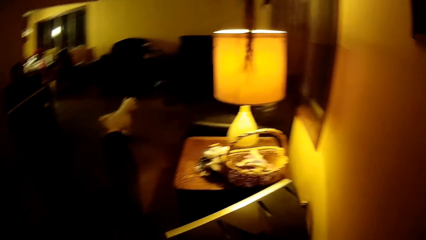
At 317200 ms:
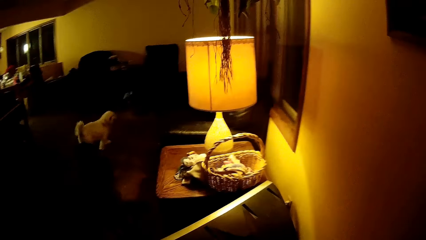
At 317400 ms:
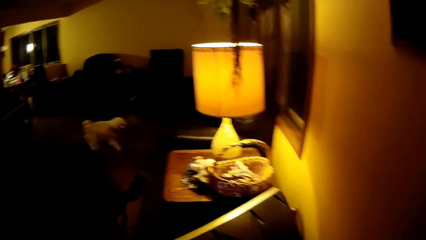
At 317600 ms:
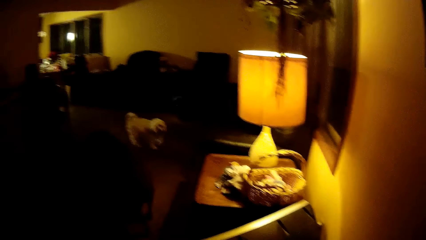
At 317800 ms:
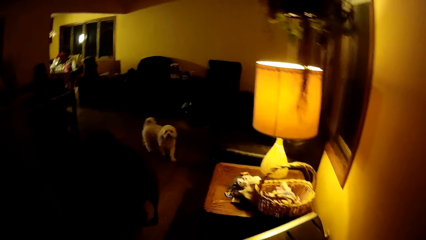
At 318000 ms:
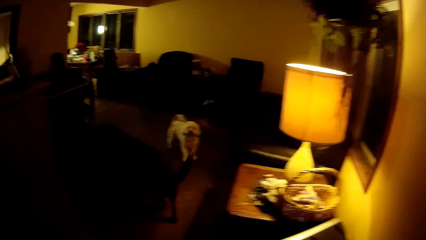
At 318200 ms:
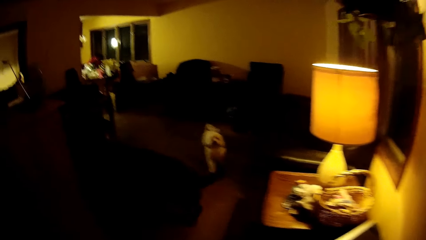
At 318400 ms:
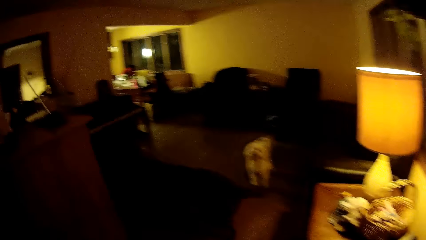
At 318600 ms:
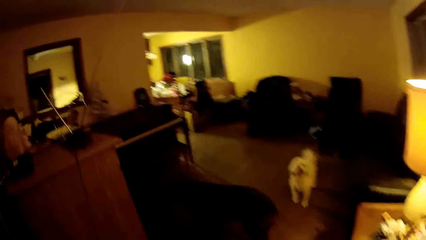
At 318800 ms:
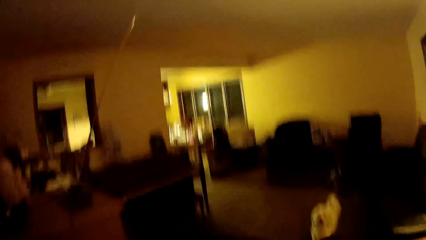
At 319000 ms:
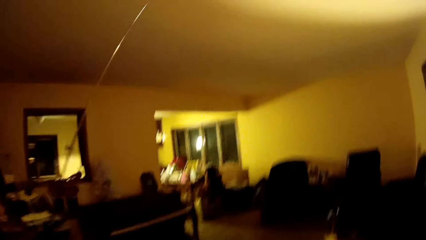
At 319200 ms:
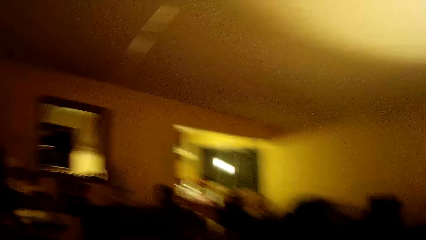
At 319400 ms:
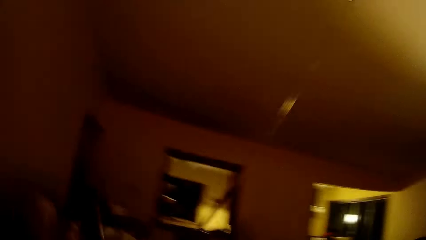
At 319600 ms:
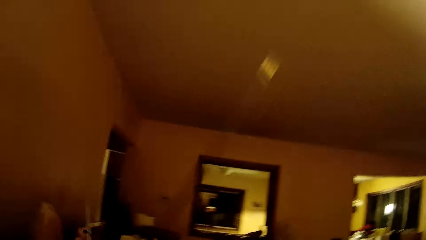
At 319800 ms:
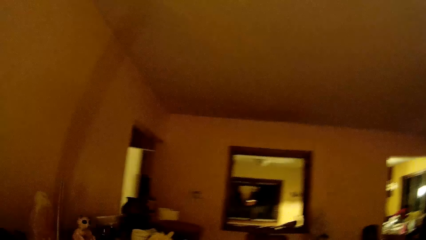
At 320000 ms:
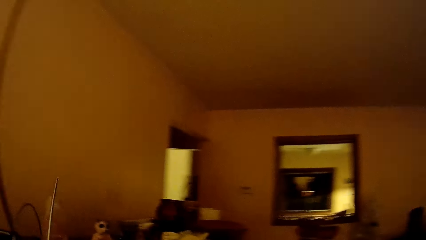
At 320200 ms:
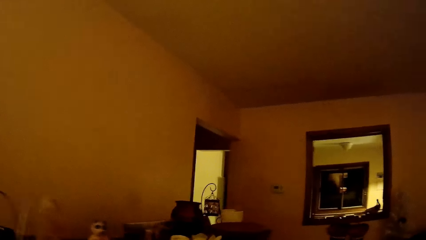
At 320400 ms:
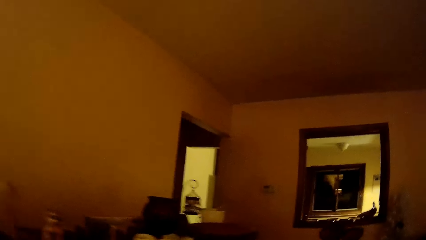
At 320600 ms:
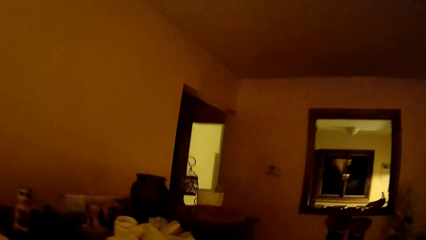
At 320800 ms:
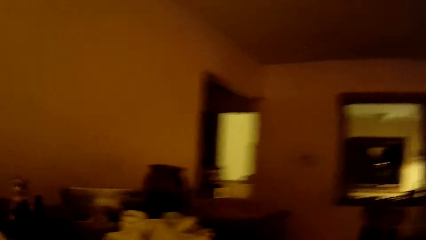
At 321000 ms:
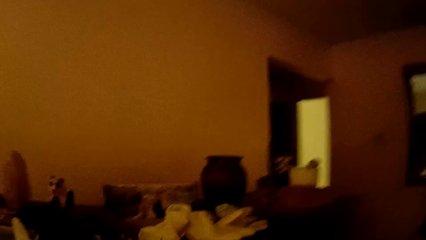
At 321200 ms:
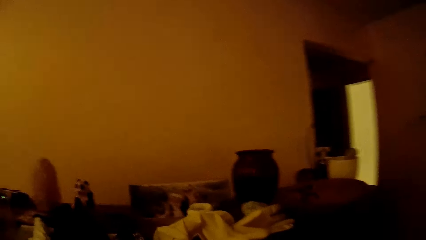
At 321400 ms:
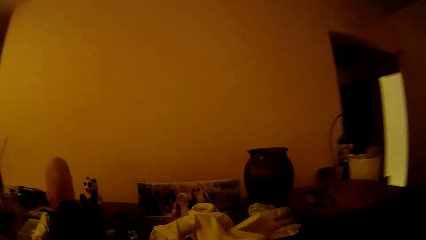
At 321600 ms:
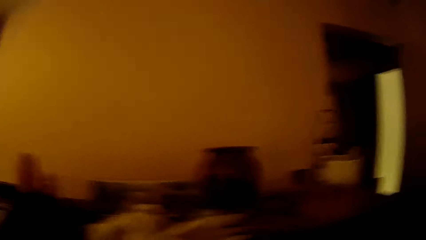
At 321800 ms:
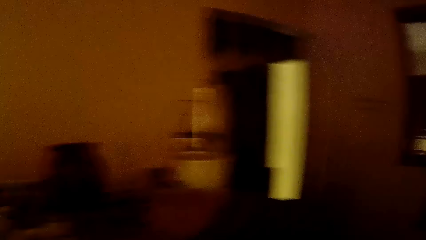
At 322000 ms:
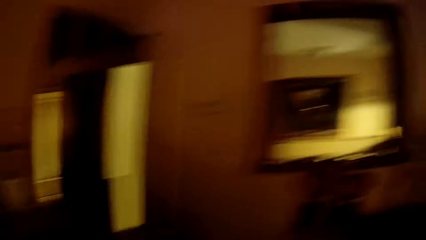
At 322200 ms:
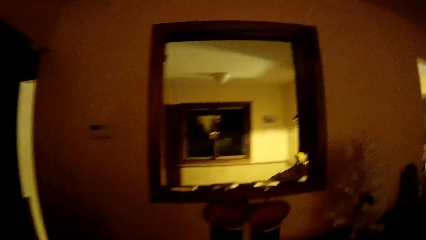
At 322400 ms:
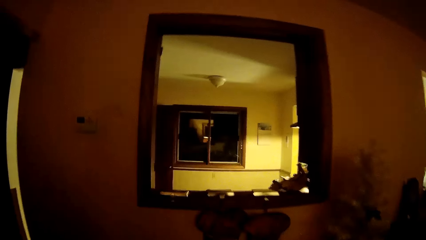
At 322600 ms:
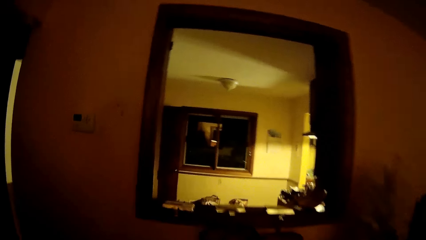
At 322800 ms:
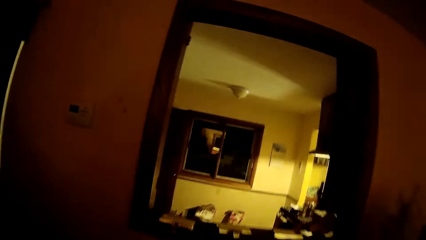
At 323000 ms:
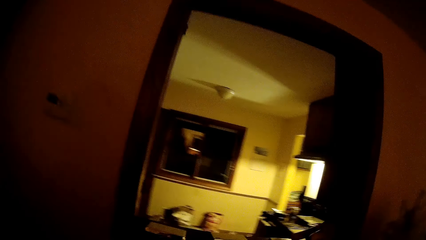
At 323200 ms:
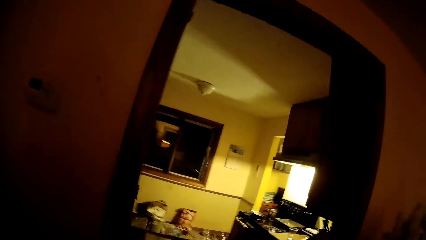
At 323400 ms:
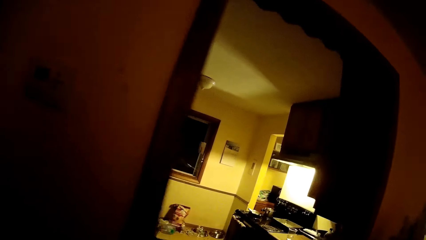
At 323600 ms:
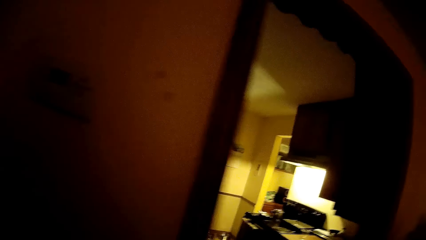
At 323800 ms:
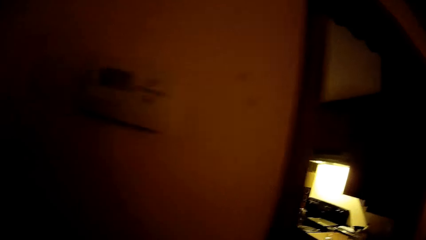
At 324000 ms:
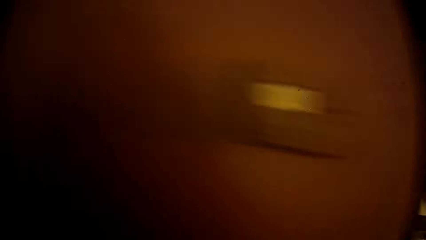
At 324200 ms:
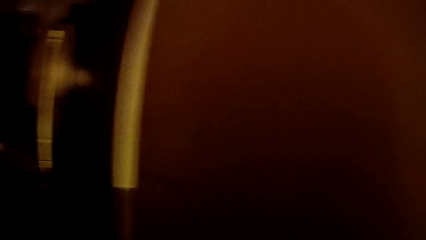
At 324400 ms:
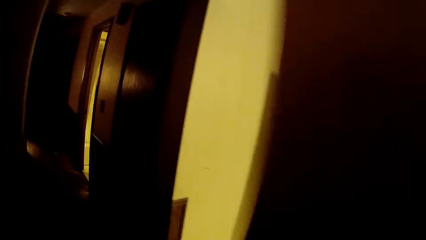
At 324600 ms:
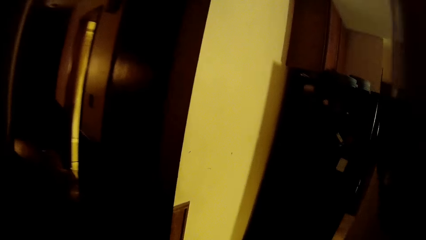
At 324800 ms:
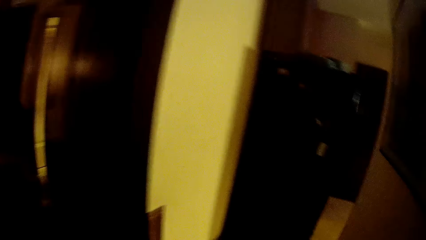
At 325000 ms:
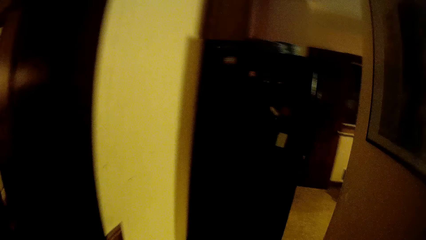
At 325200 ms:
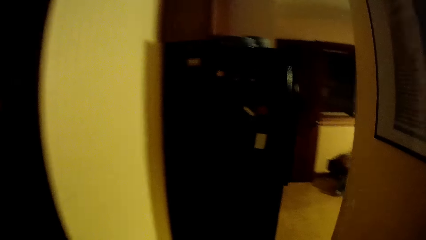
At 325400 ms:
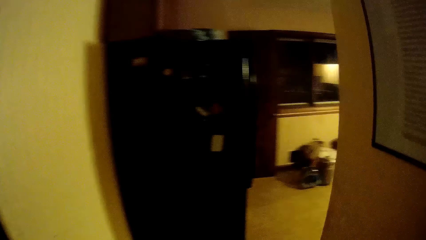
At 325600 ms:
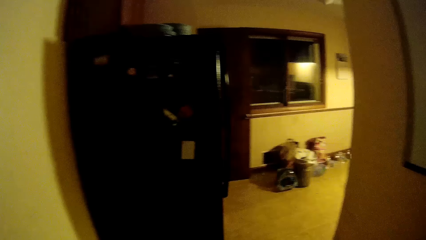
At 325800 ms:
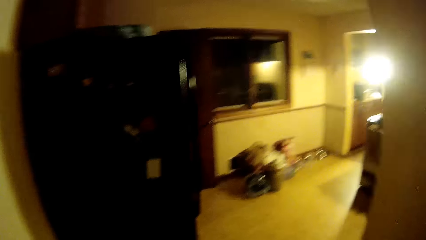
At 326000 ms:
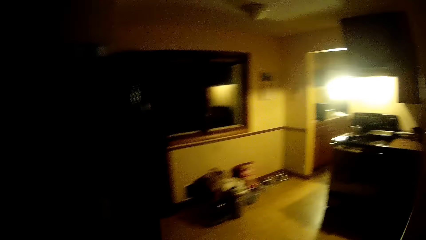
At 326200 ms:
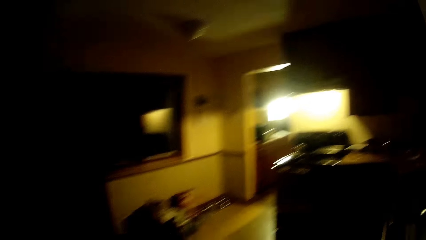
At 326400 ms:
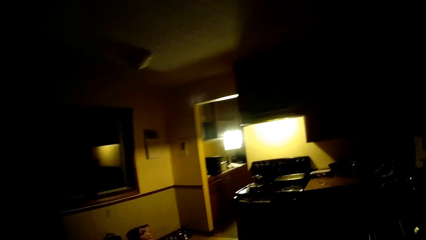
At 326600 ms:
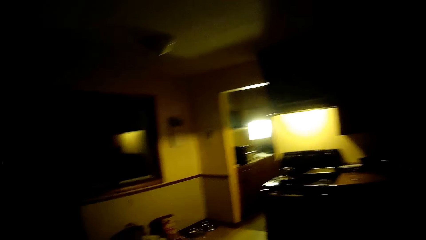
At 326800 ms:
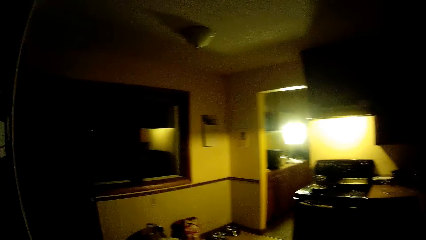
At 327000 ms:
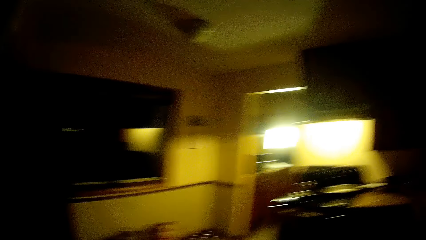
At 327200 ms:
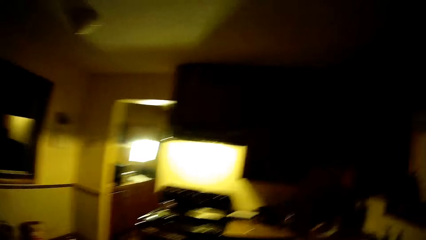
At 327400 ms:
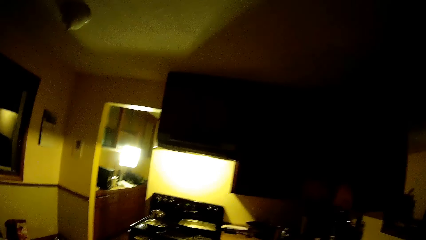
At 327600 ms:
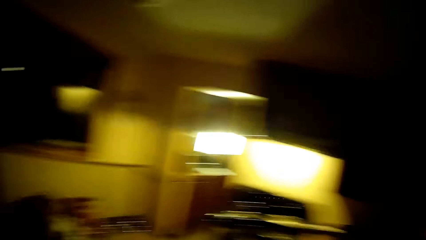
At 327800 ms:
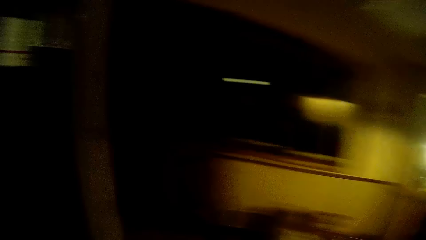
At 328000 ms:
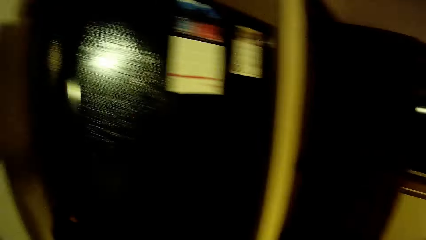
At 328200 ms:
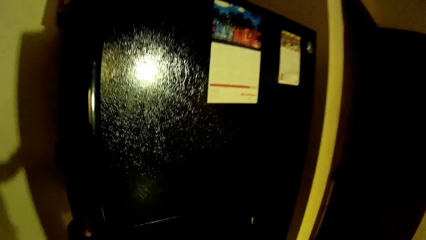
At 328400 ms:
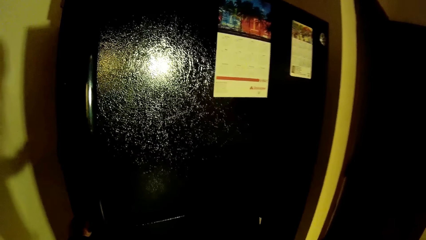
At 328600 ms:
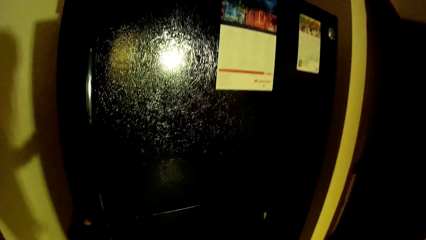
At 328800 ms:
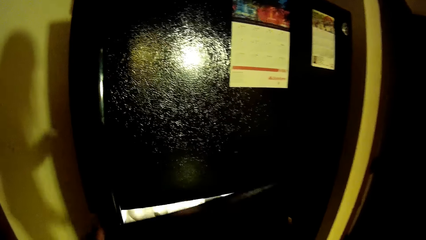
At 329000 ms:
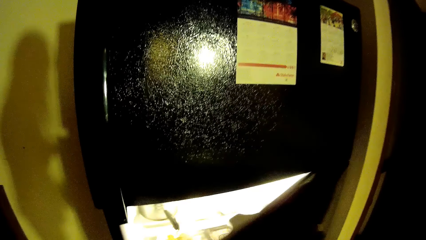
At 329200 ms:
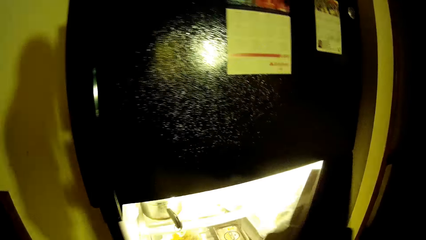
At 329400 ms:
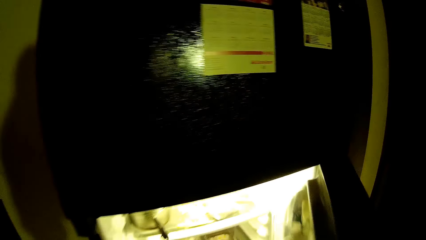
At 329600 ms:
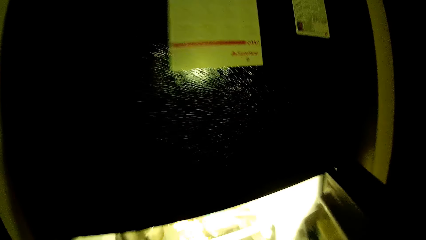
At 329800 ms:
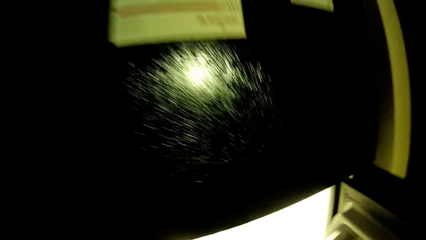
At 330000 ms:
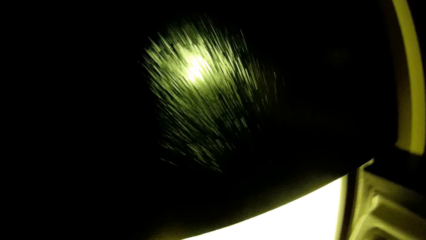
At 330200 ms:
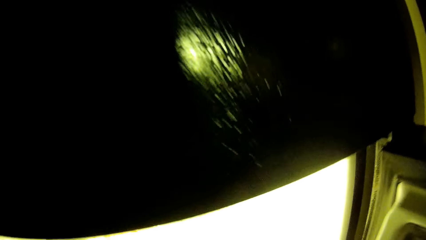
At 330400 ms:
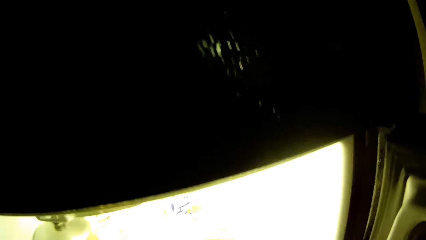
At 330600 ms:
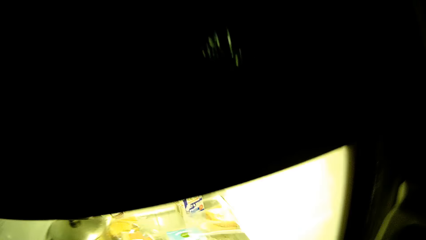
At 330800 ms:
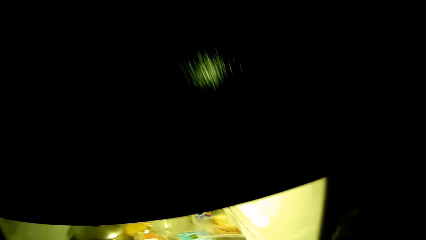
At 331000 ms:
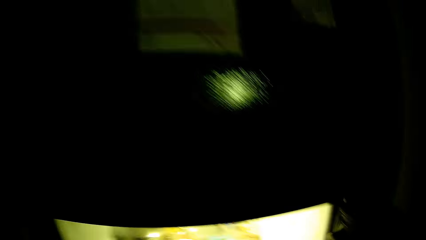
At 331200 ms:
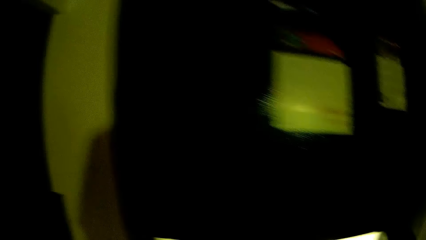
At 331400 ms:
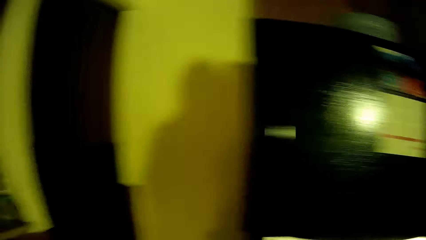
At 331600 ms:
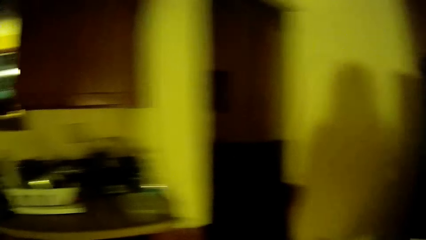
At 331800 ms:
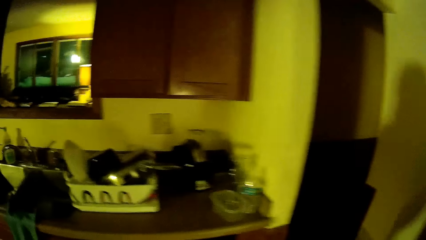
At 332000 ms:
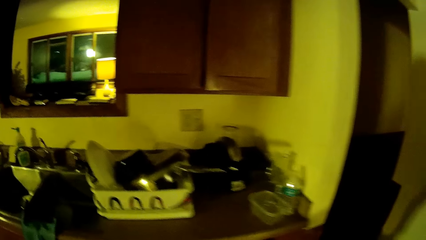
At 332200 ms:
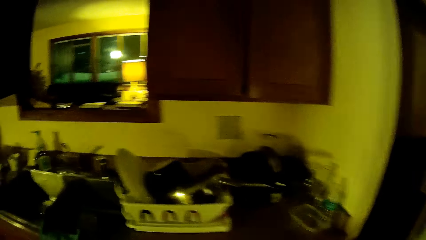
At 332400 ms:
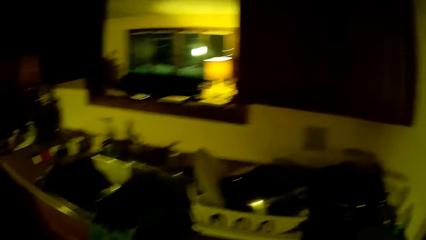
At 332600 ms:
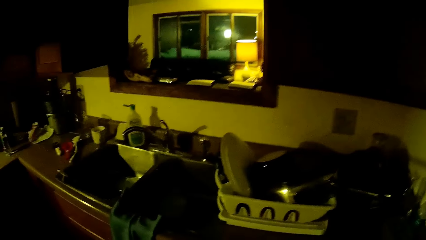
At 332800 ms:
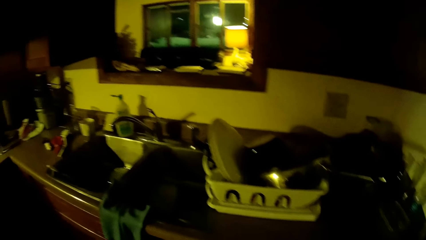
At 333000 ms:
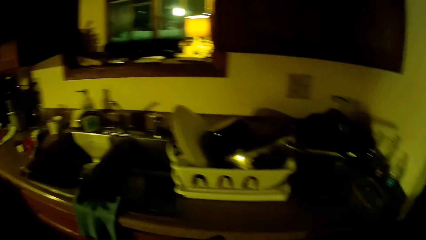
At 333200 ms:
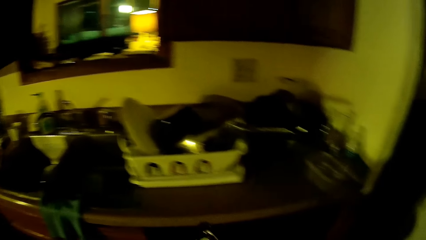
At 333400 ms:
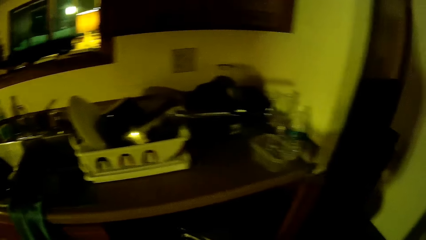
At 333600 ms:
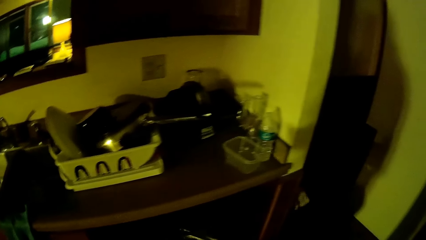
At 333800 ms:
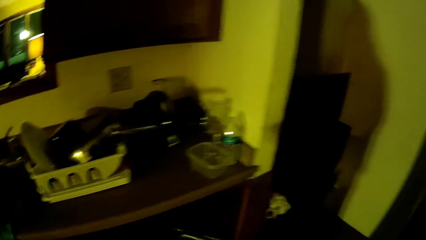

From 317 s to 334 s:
The camera wearer opens the fridge. They look around the kitchen.
